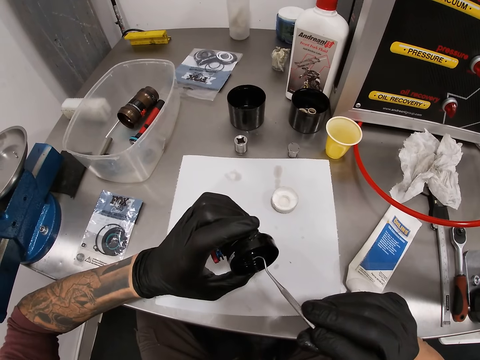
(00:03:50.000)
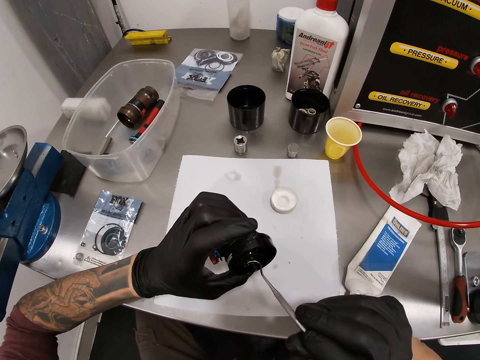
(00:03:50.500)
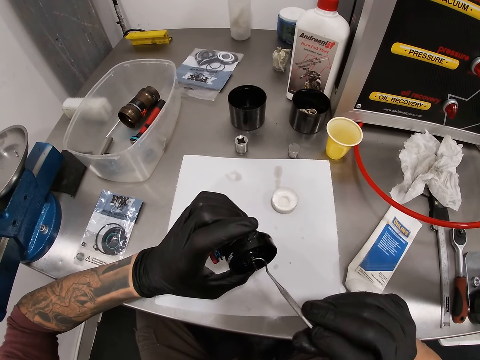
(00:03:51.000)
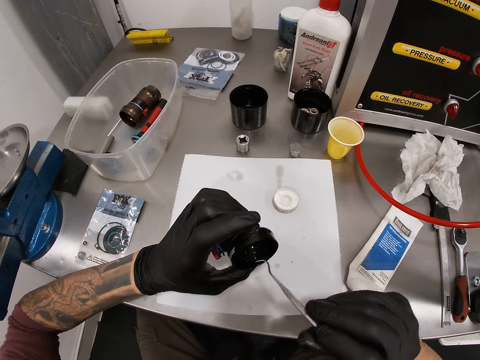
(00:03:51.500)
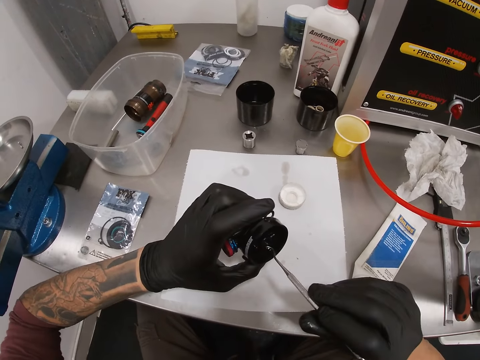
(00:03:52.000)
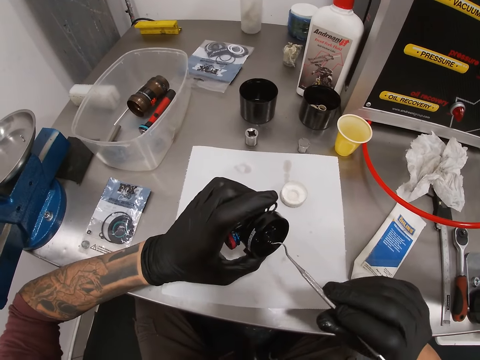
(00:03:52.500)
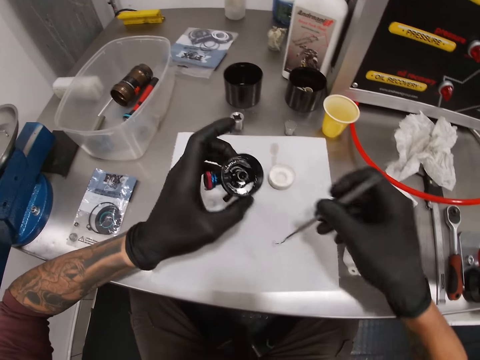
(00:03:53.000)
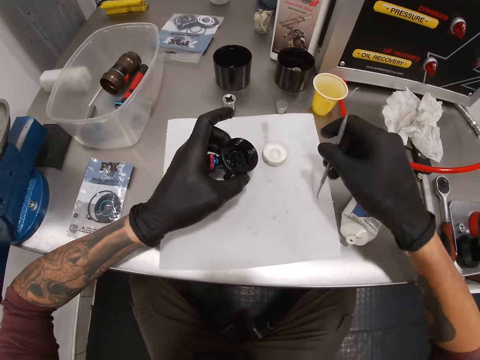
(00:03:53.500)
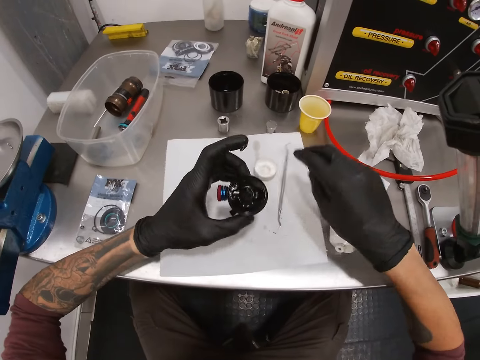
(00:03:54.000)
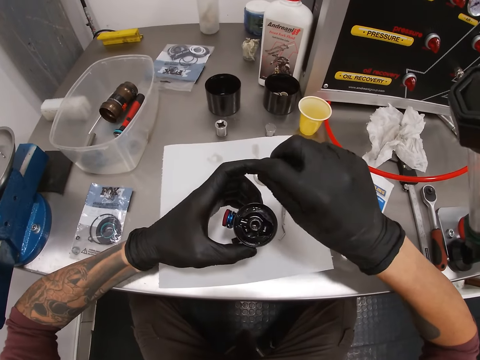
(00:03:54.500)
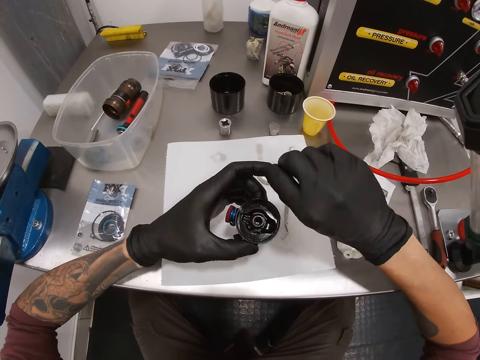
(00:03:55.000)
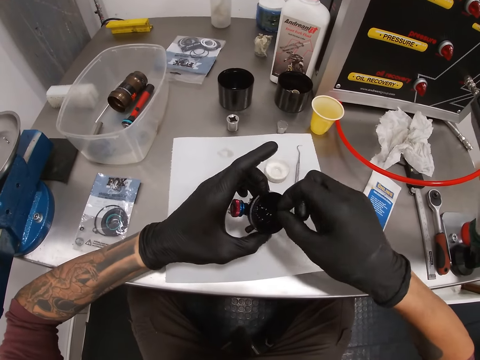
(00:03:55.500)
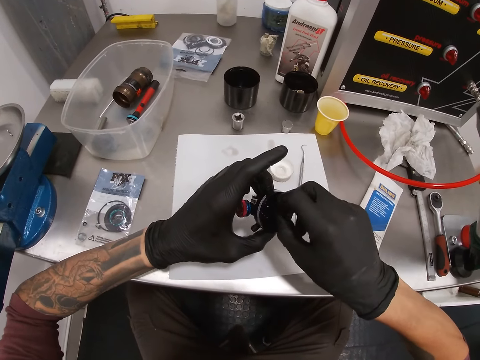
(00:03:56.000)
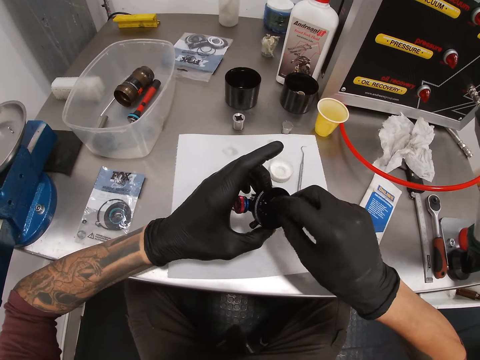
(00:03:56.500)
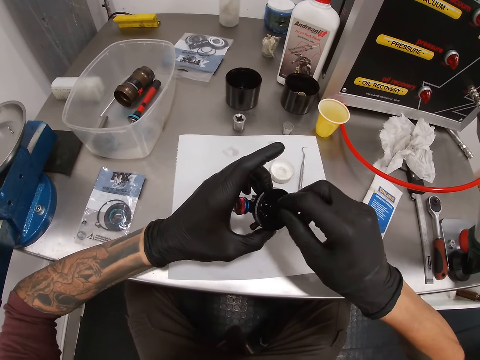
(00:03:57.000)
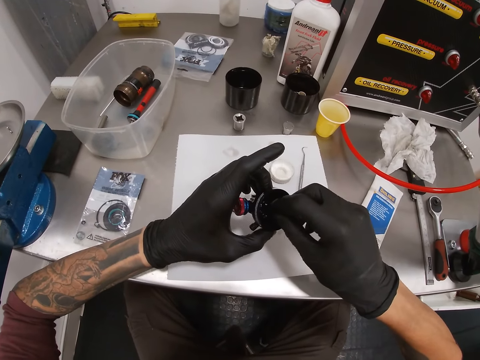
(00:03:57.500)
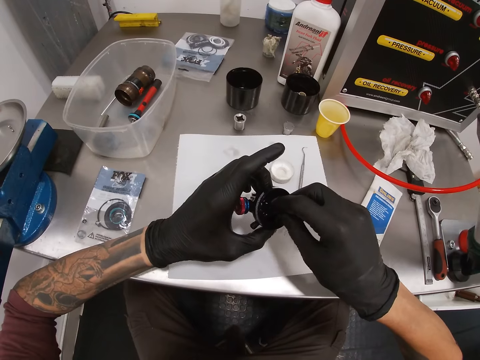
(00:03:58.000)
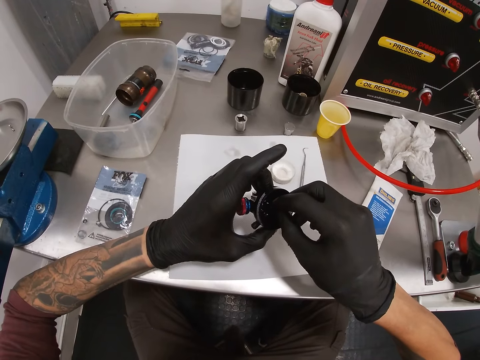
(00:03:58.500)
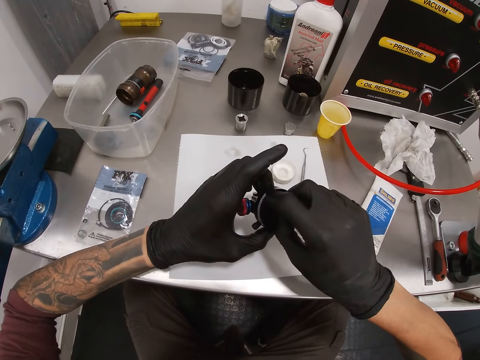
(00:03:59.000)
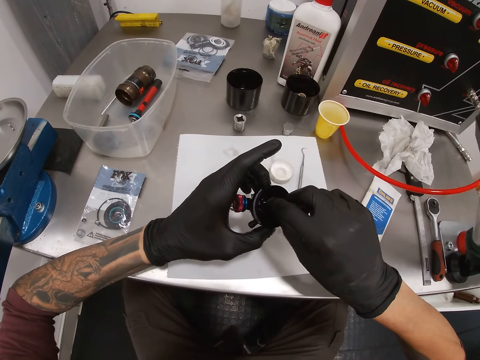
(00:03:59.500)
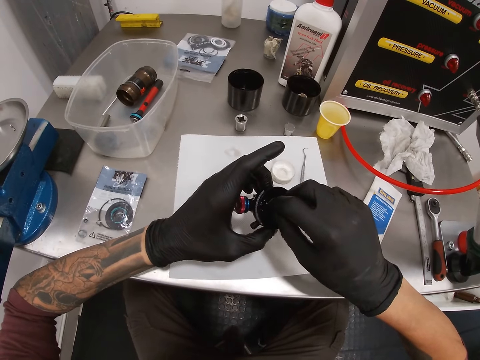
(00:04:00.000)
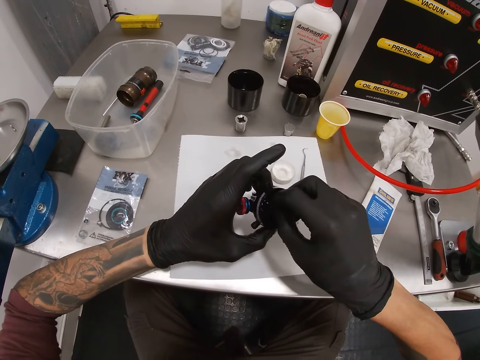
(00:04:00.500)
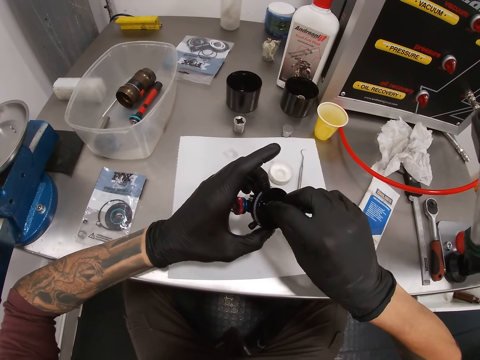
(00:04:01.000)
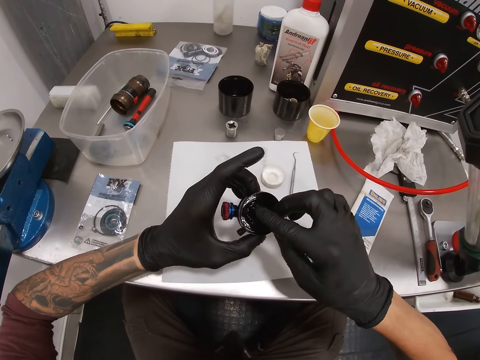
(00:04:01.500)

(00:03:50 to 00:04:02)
The camera wearer wipes the wax carver or hook on the paper towel on the table with his right hand. He holds the hook. He drops the wax carver on the table with his right hand. He holds the washer. He collects the ring from his left index finger with his right hand. He inserts the ring into the carburetor with his right hand.

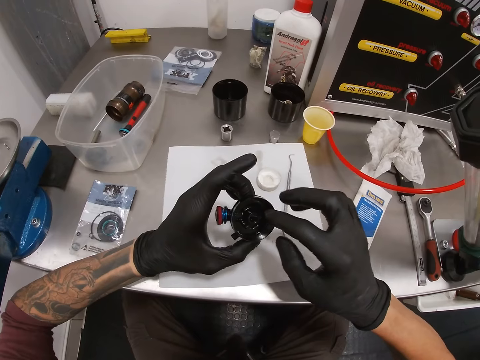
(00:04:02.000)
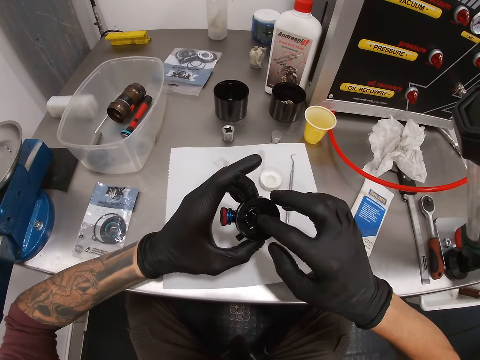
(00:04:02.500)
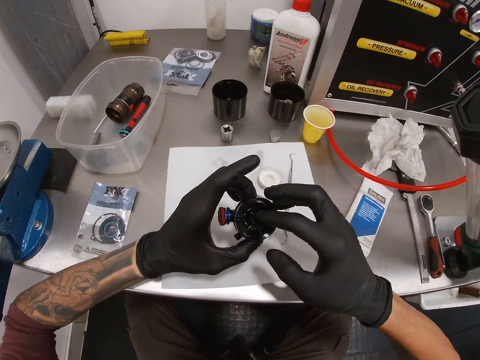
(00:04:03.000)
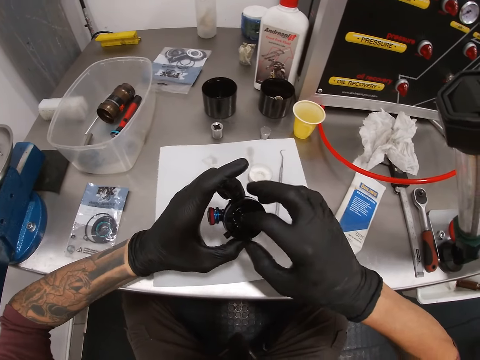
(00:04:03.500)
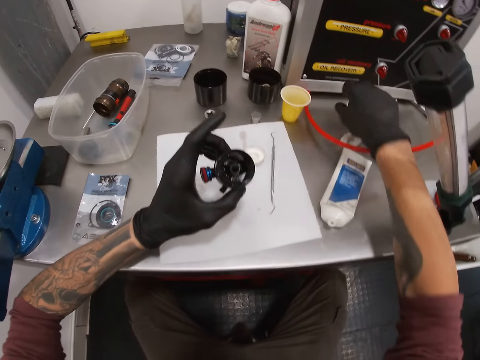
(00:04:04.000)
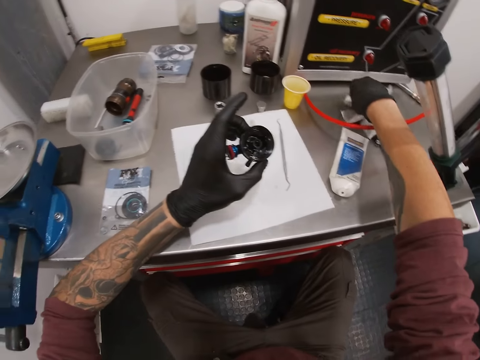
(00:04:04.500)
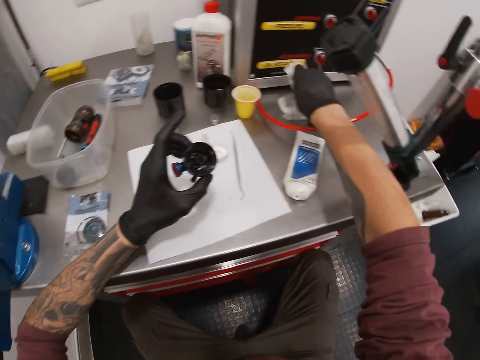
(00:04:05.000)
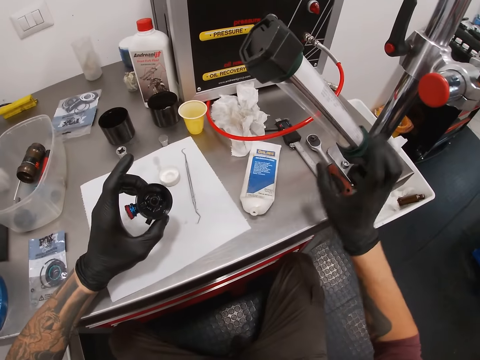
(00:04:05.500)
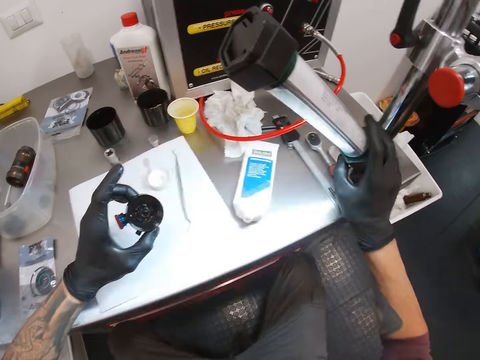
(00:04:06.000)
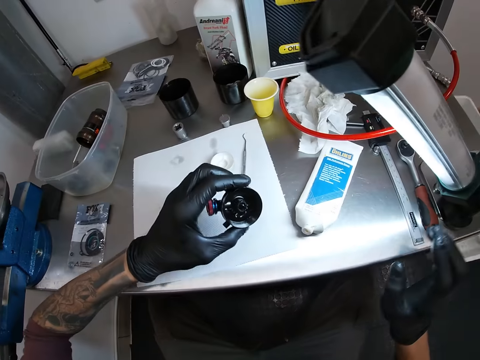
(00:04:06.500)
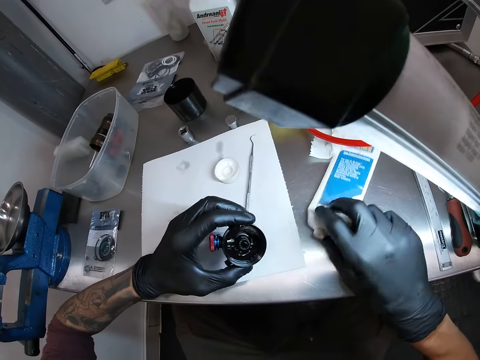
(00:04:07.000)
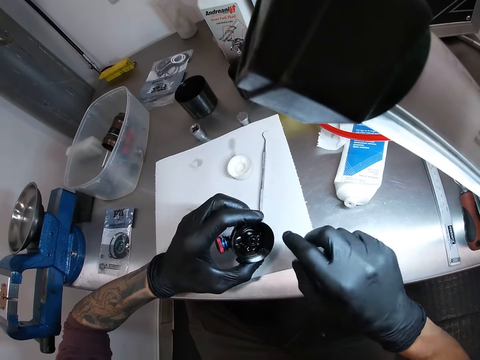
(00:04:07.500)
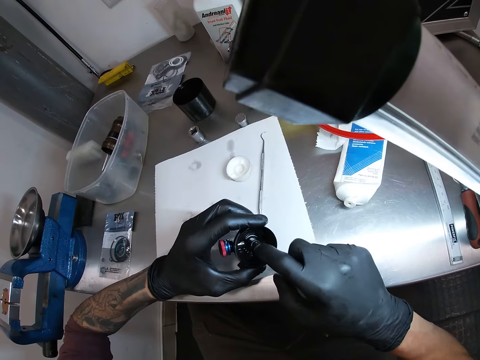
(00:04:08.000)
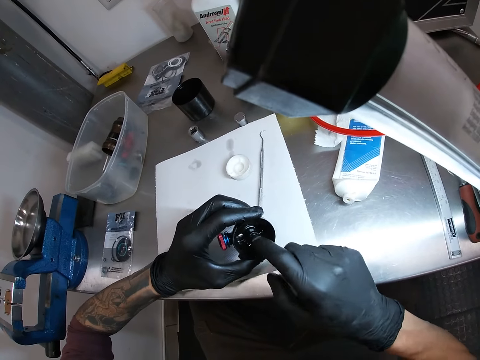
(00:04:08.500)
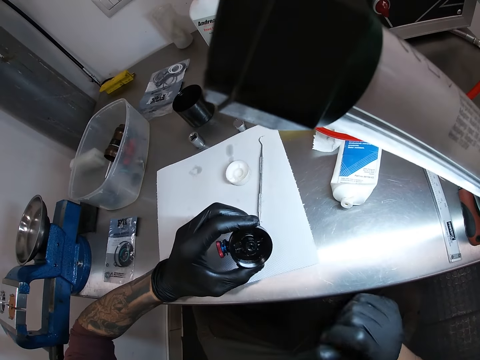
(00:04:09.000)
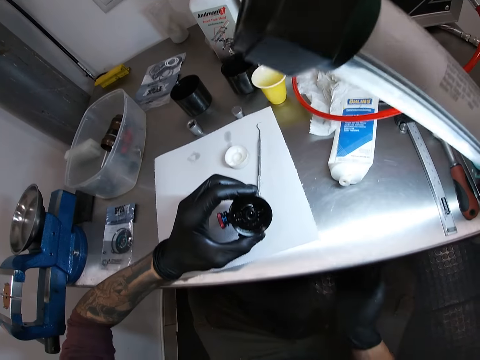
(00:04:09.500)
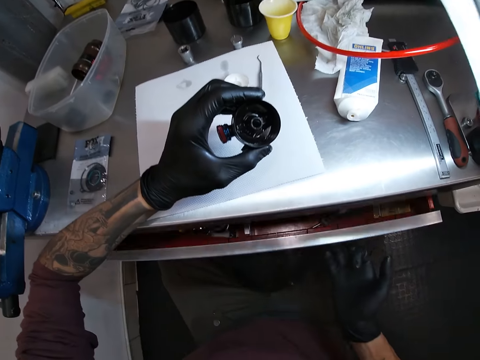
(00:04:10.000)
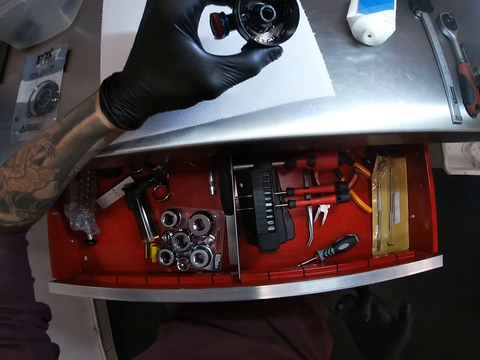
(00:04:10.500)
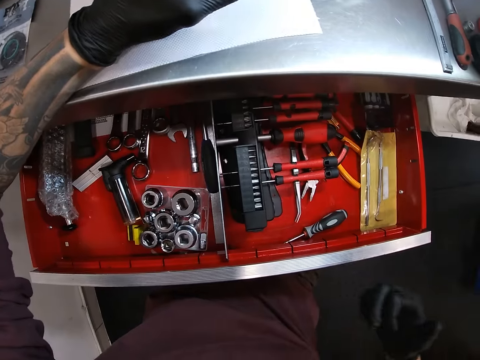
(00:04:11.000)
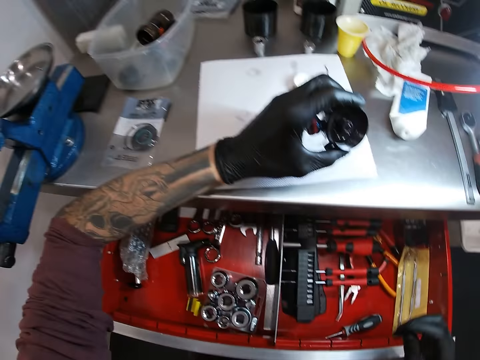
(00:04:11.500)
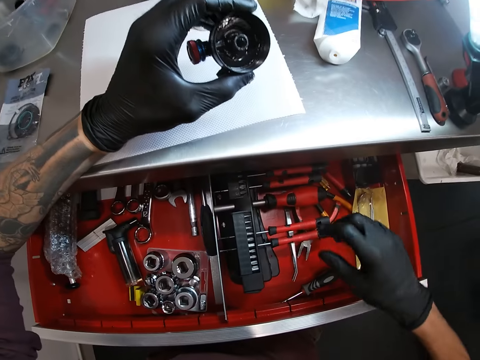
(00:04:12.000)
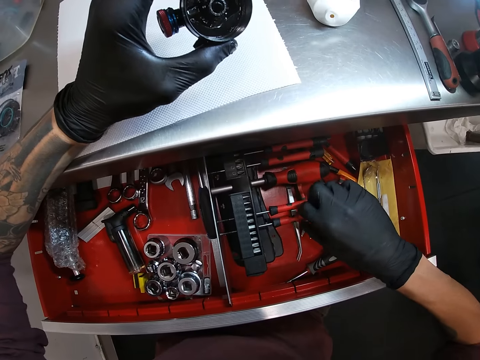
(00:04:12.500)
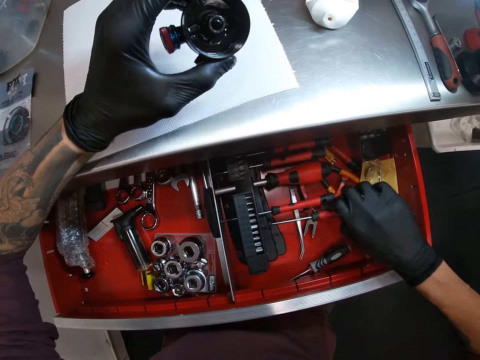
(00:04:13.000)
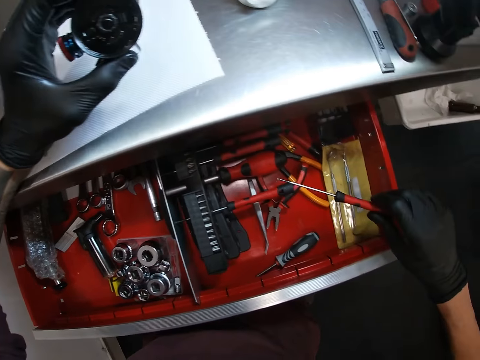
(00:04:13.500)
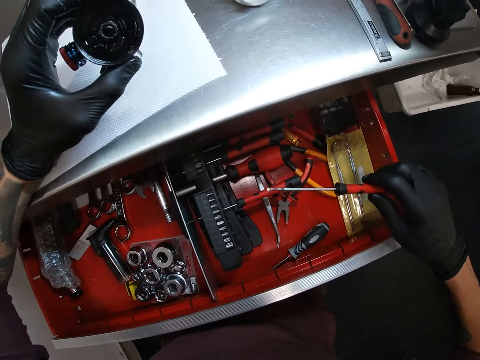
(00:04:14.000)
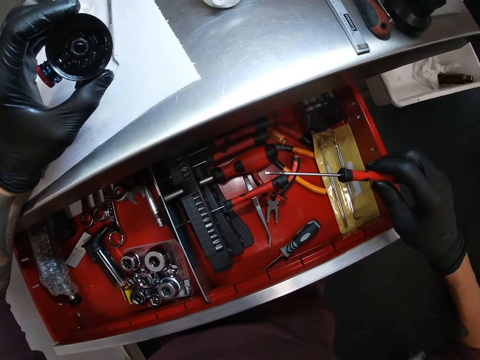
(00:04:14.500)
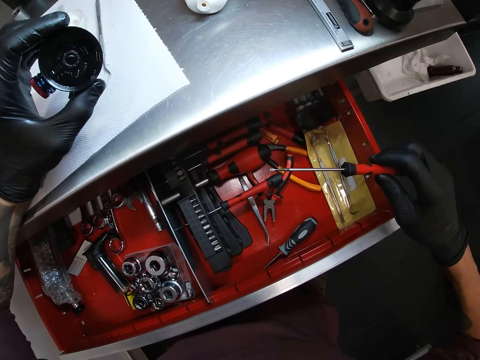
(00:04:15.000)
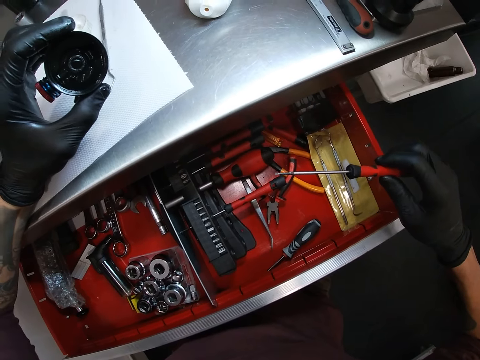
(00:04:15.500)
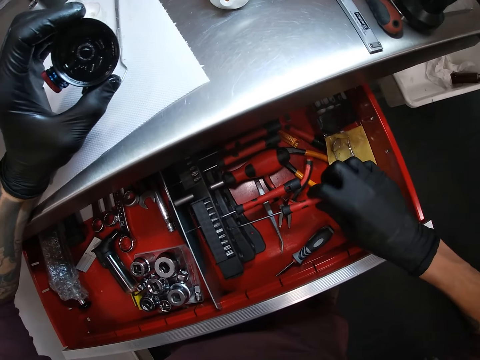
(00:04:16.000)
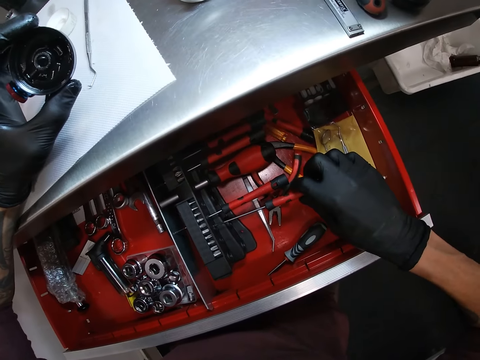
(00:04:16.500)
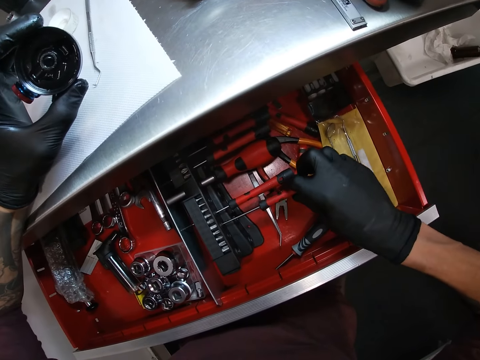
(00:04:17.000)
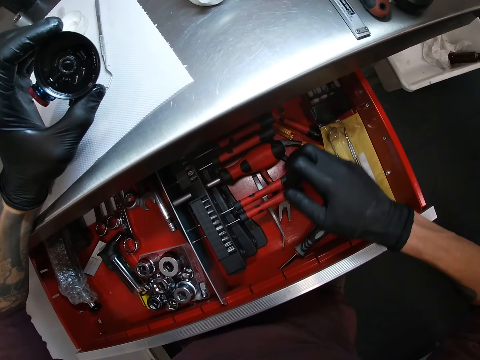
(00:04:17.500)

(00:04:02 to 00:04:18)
The camera wearer cleans his right hand on the piece of paper on the table. He turns on the lamp with his right hand. He moves the tube on the table with his right hand. He inserts his right index finger into the carburetor. He looks at something. He opens the drawer with his right hand. He takes up a screwdriver from the drawer with his right hand. He holds the screwdriver. He looks at the screwdriver. He keeps the screwdriver in the drawer with his right hand.
